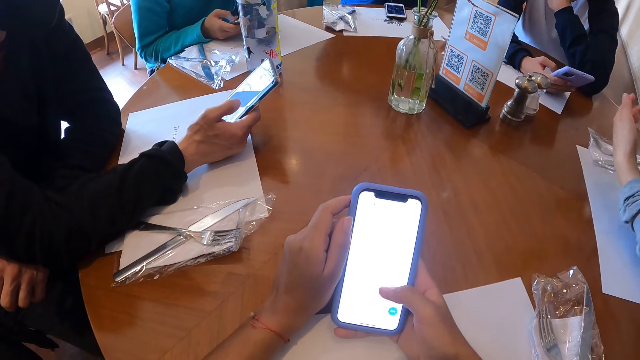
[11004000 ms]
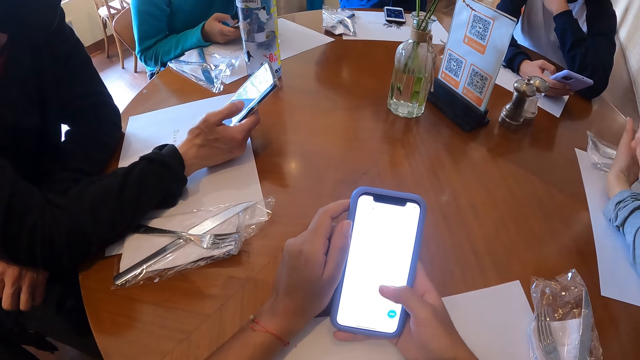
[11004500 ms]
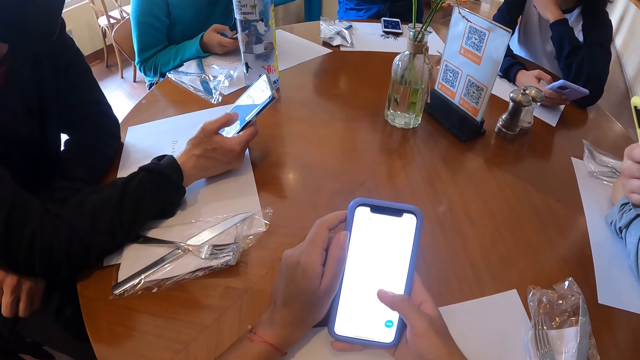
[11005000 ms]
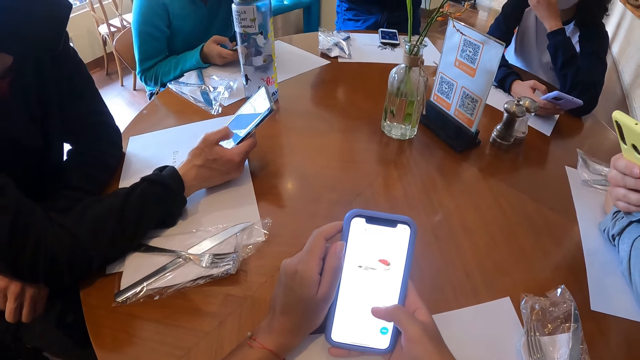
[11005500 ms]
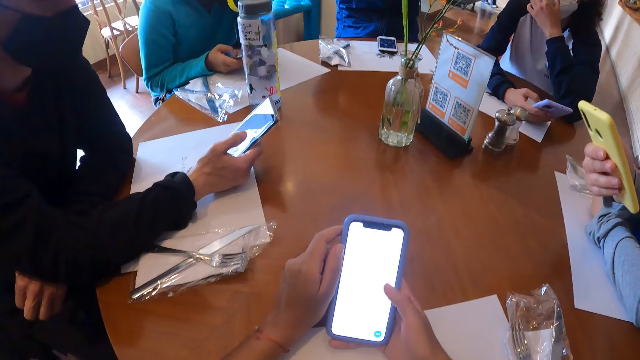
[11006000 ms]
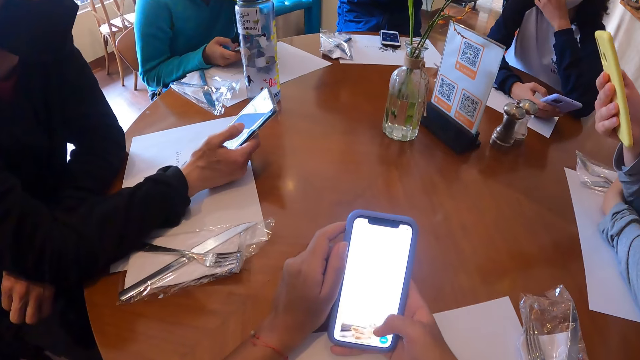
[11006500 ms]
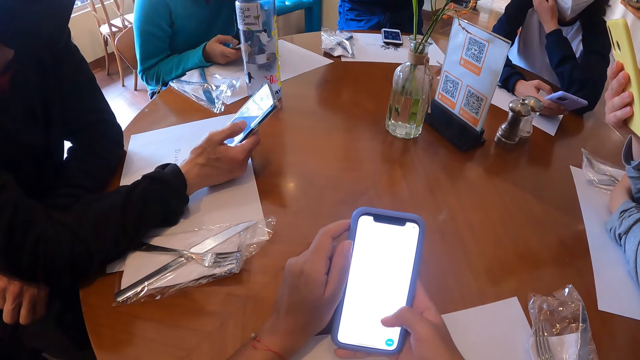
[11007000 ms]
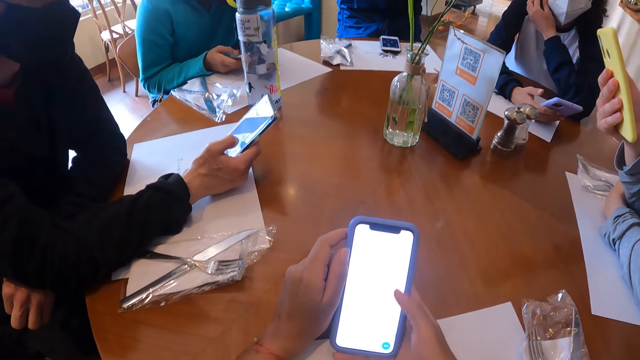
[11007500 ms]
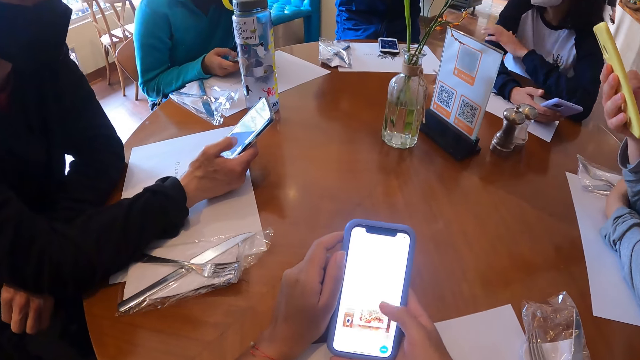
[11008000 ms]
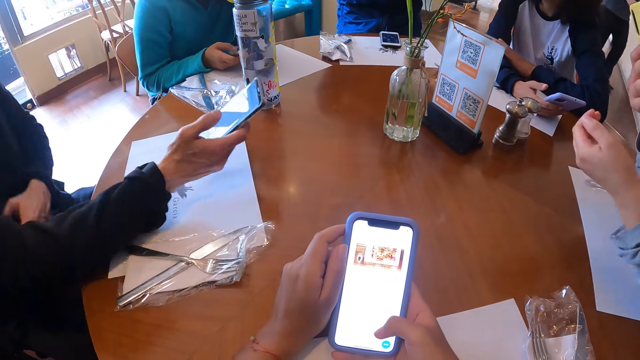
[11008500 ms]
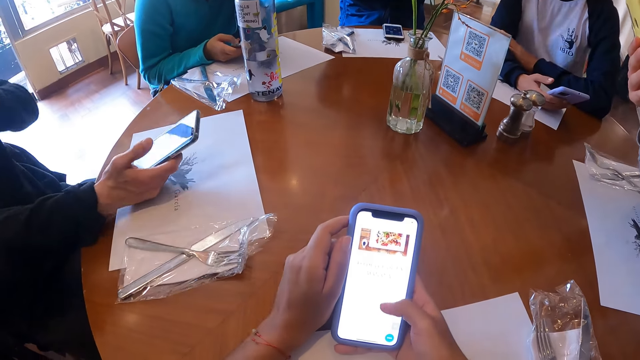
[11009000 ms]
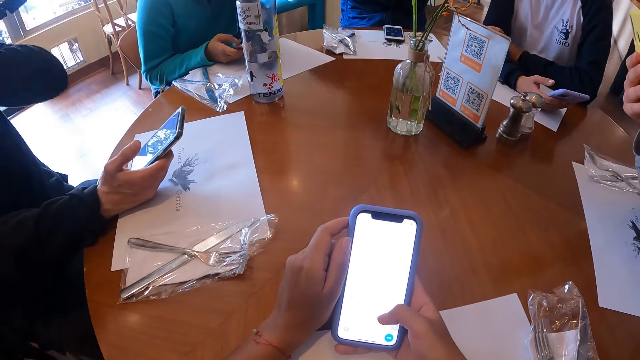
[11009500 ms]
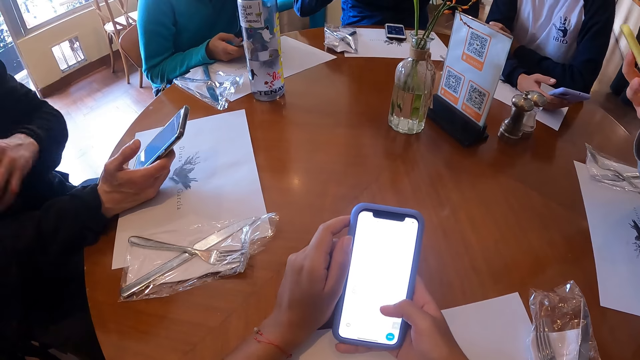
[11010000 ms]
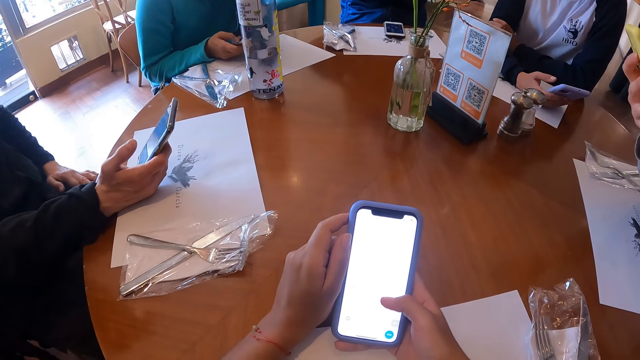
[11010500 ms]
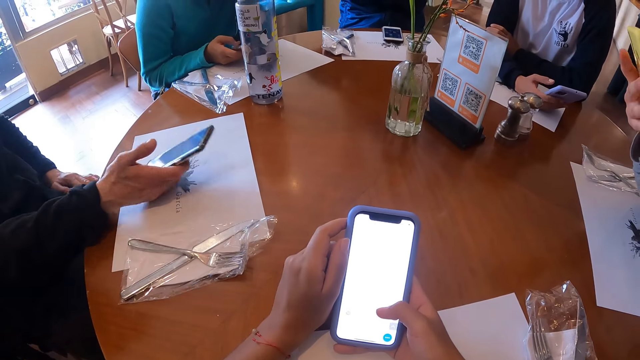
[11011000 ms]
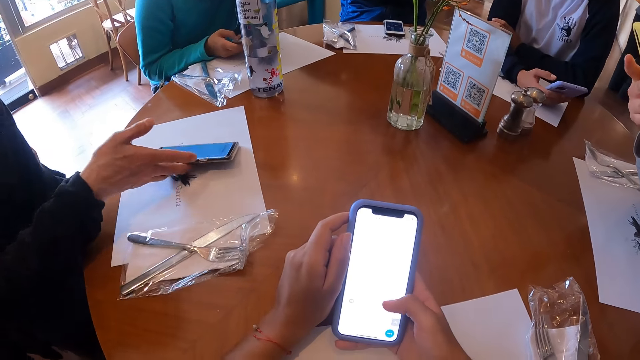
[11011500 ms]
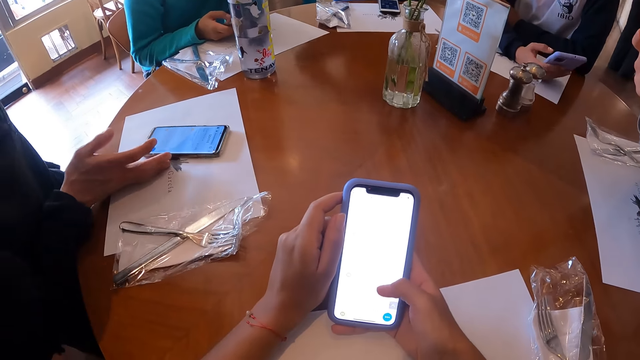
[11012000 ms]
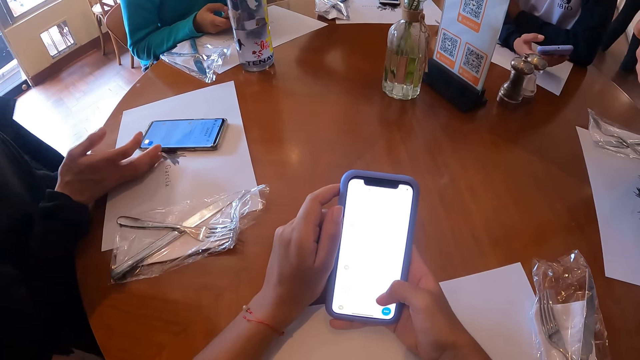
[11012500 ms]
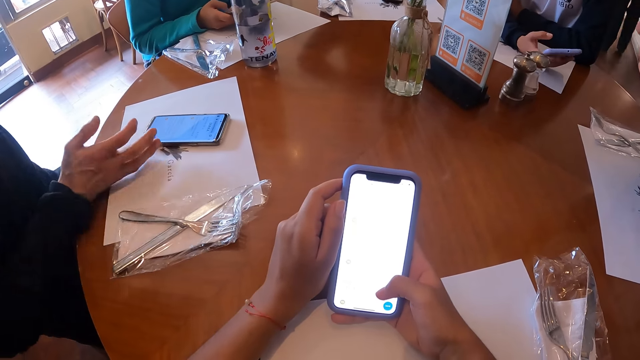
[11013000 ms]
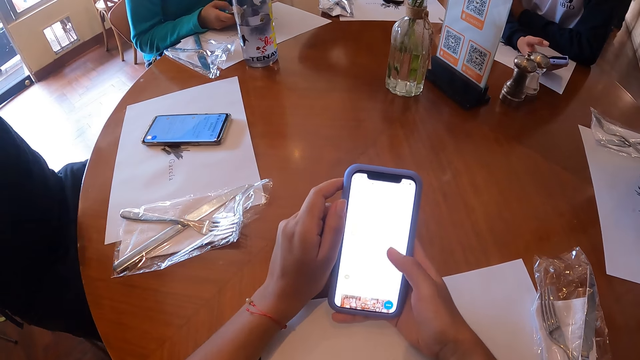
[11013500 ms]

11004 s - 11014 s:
A lady moves her hand on a table. She operates a mobile phone. A man scratches his chest with his left hand. The camera wearer operates a mobile phone. The man drops the phone in his right hand on the table.

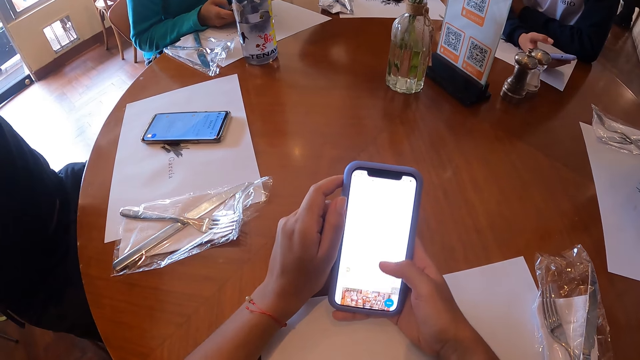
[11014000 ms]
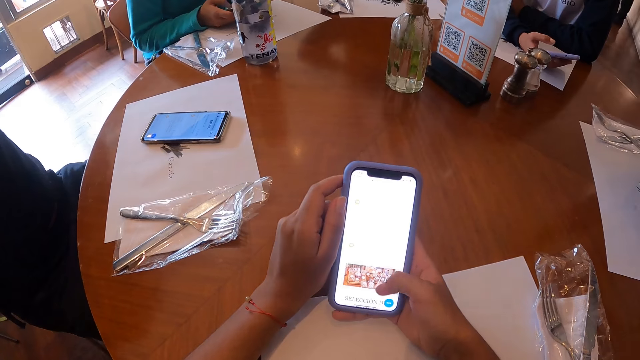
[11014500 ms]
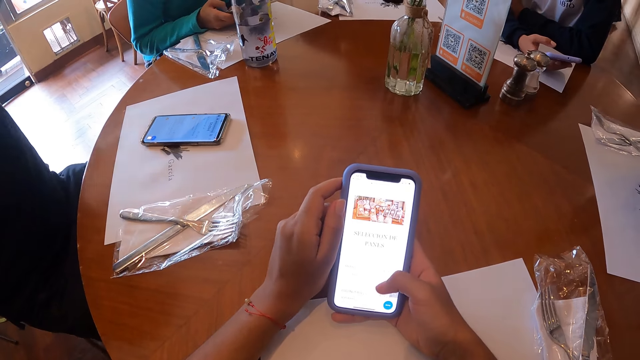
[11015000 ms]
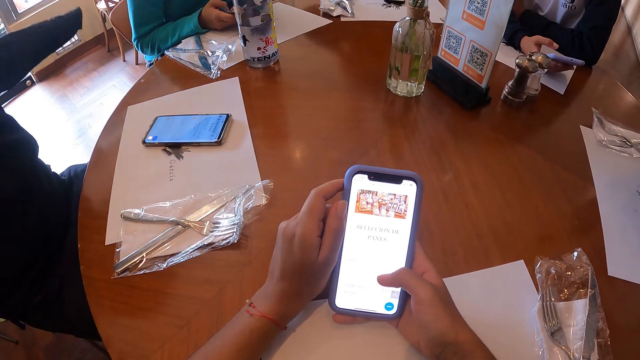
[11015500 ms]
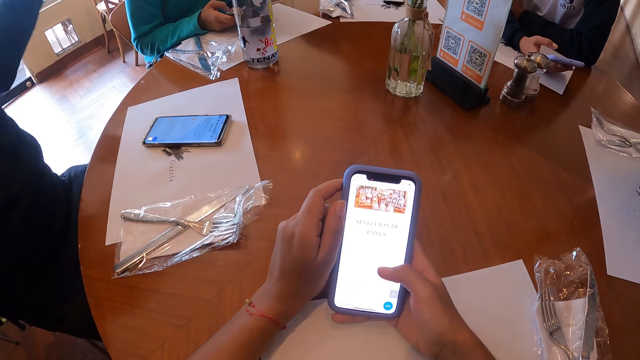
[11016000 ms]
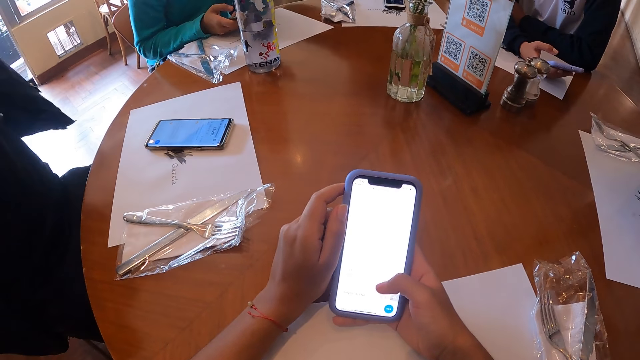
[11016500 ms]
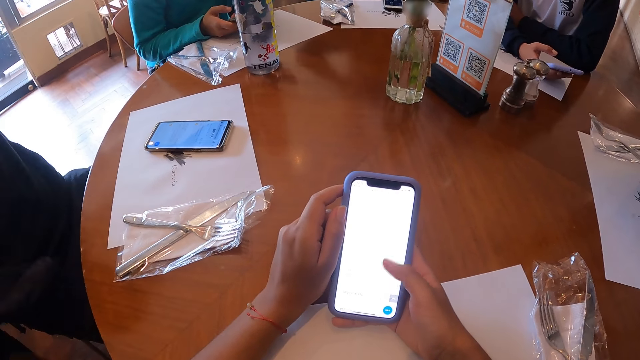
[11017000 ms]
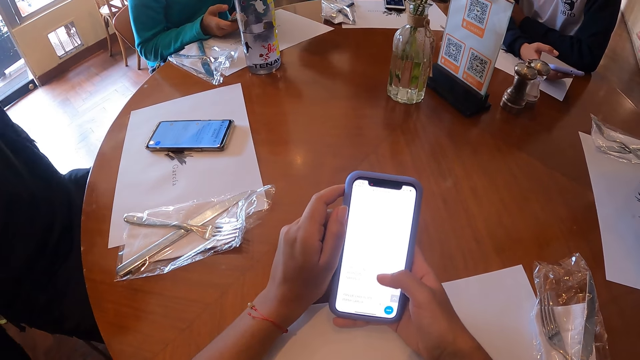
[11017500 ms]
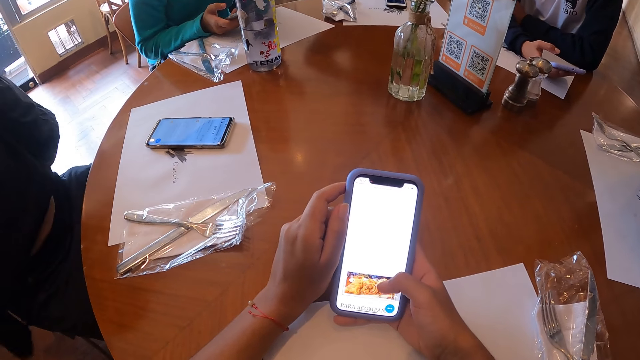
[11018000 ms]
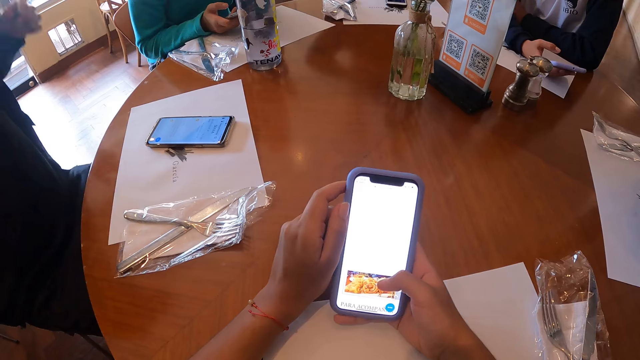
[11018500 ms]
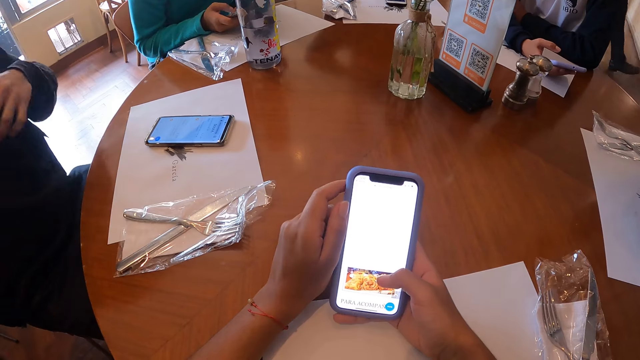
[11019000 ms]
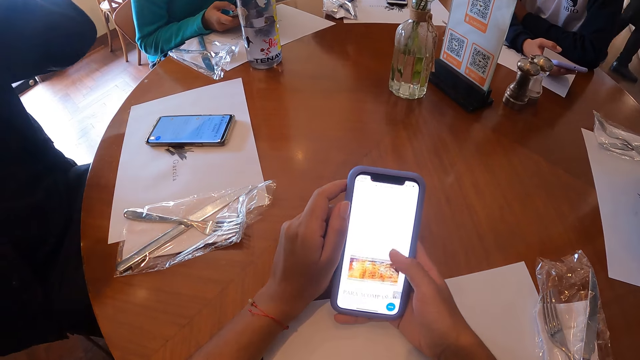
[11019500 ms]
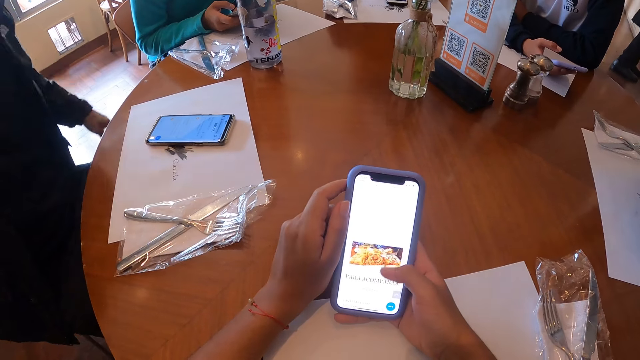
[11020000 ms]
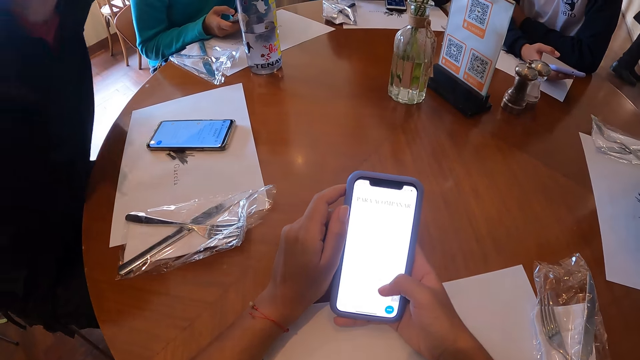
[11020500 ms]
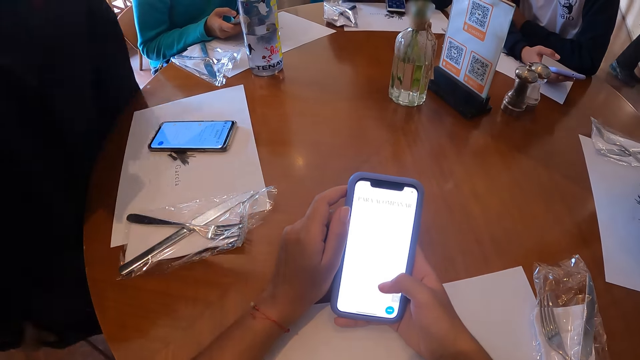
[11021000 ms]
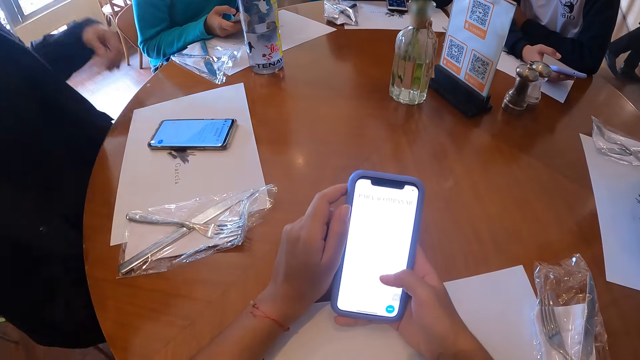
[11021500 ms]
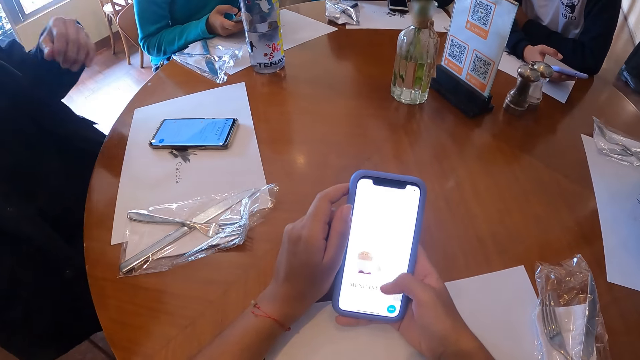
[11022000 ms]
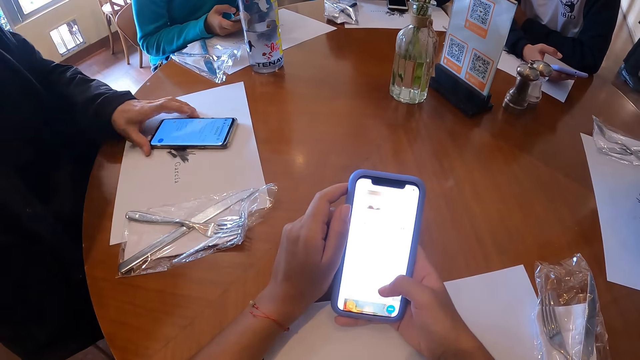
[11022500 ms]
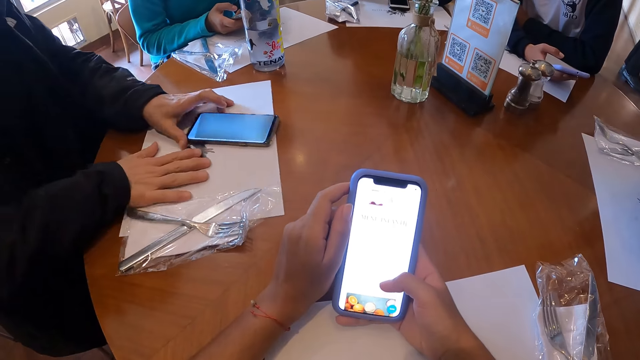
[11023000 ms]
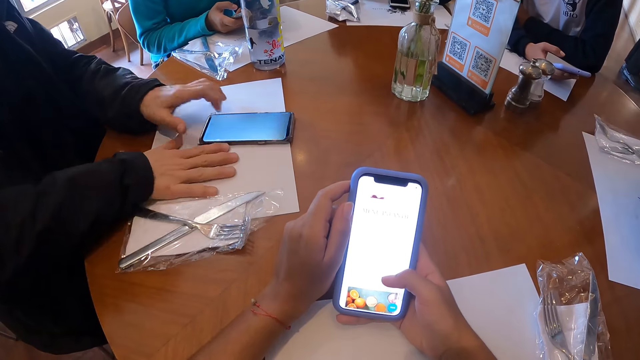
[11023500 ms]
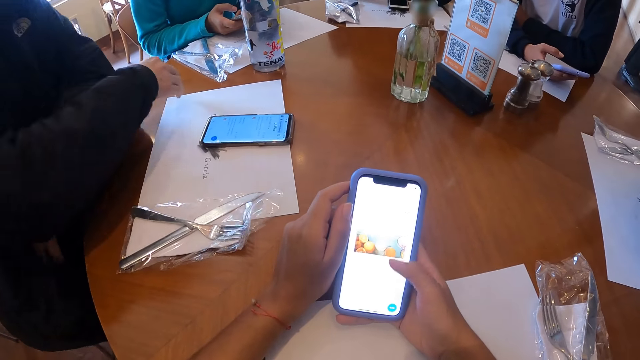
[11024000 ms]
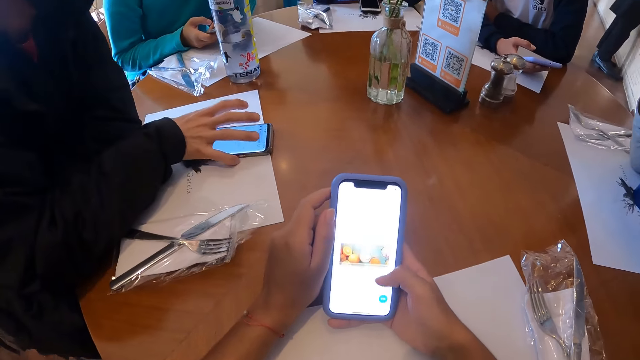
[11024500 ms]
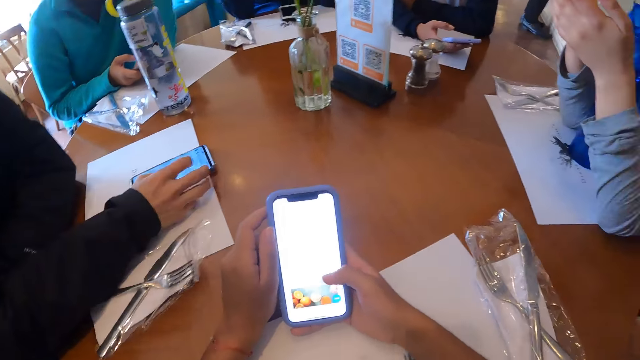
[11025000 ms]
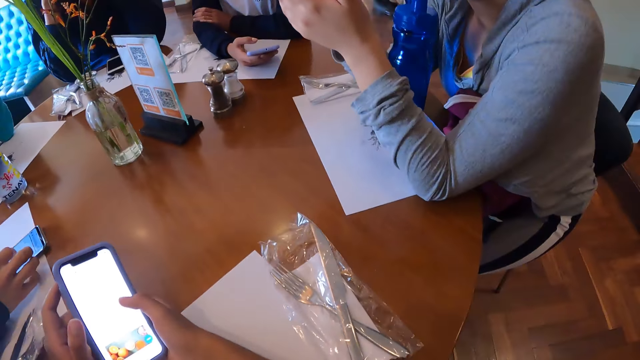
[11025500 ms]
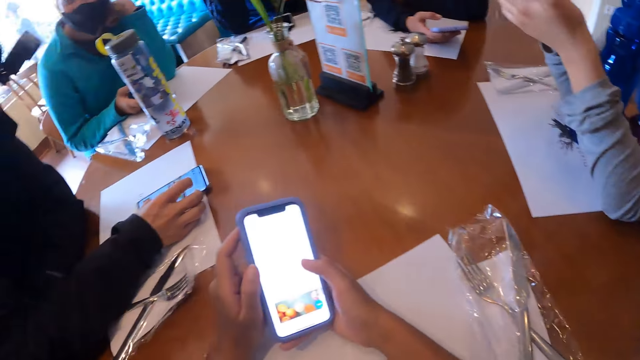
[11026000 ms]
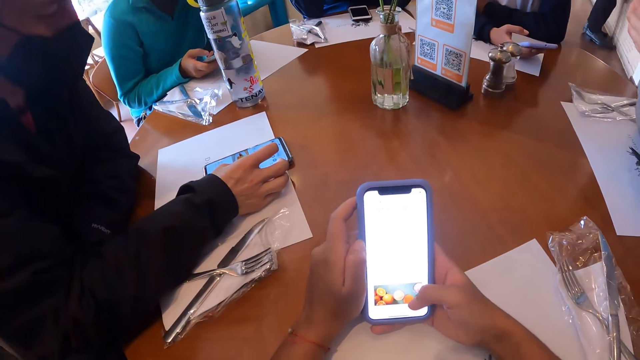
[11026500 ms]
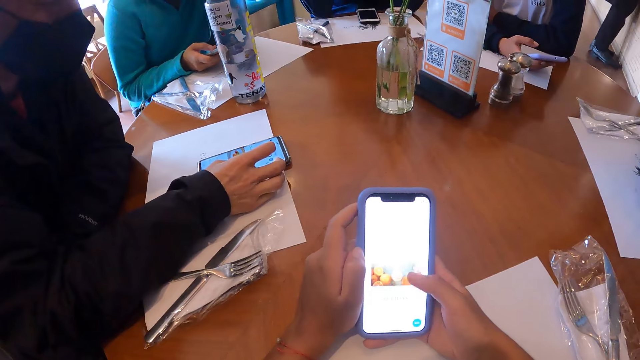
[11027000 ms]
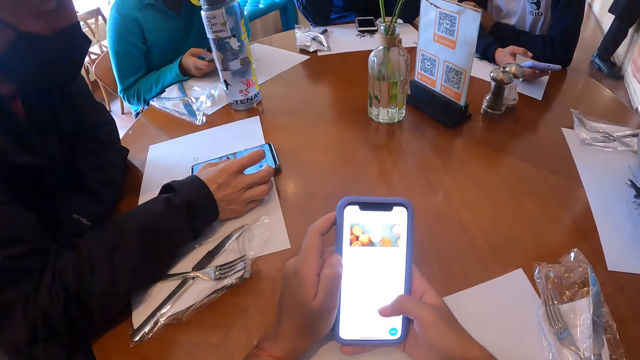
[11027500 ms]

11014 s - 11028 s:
A man looks around a room. He wears a sweater with both hands. He looks around the room. The camera wearer operates a mobile phone. The man adjusts himself on a chair and adjusts the paper on the table with both hands. The camera wearer operates the mobile phone. The man operates a mobile phone. He presses the phone on the table with his right hand.
